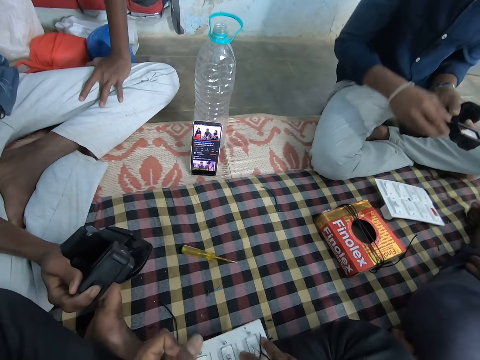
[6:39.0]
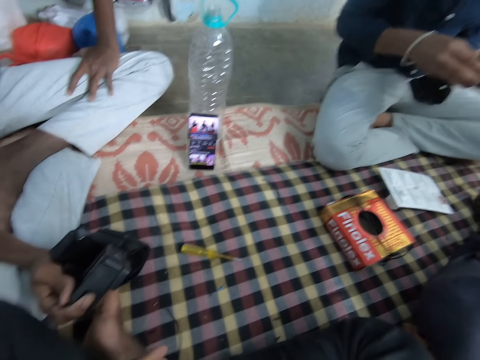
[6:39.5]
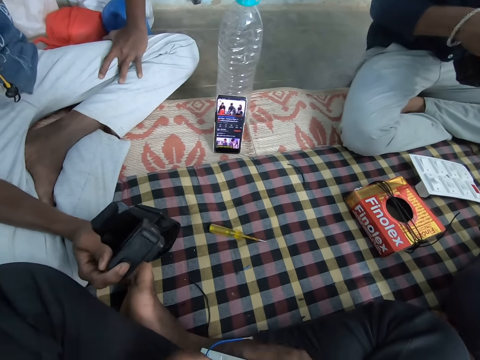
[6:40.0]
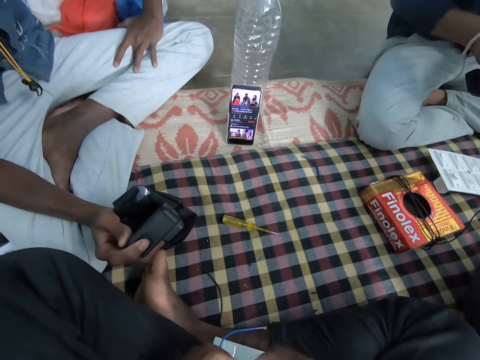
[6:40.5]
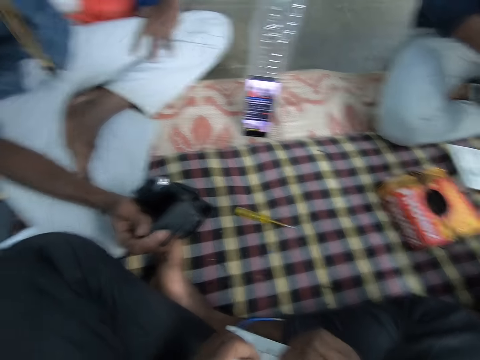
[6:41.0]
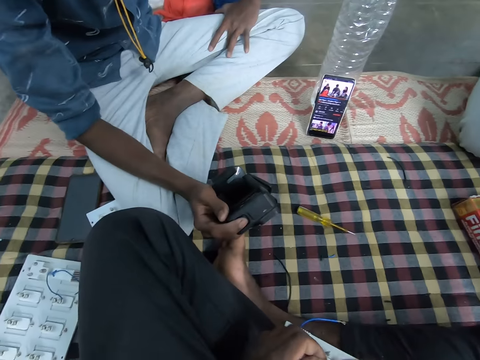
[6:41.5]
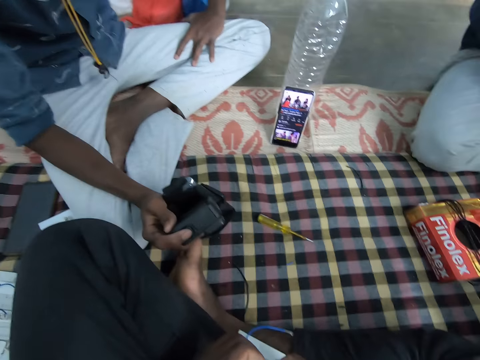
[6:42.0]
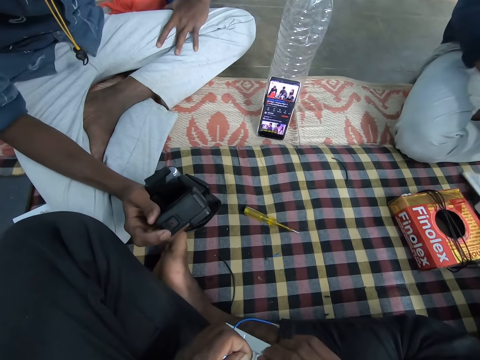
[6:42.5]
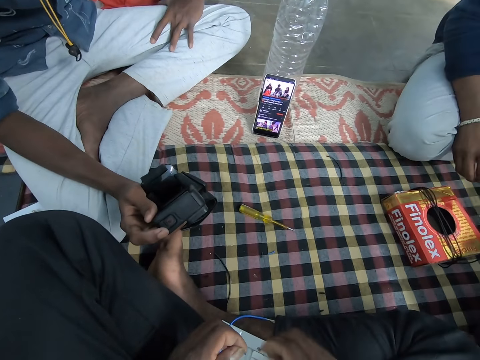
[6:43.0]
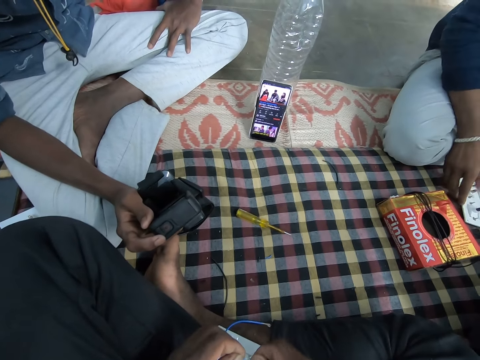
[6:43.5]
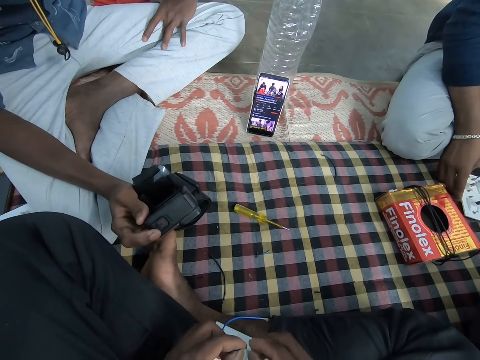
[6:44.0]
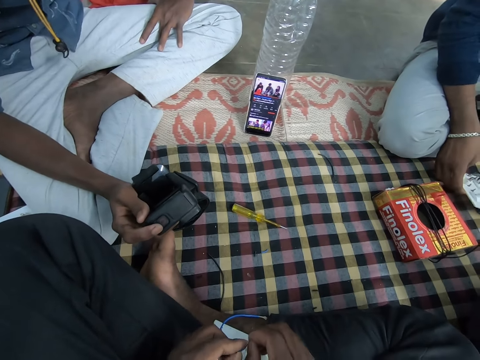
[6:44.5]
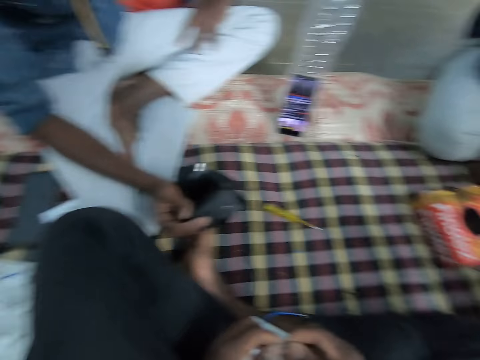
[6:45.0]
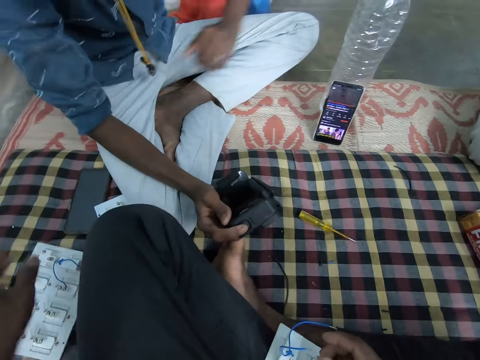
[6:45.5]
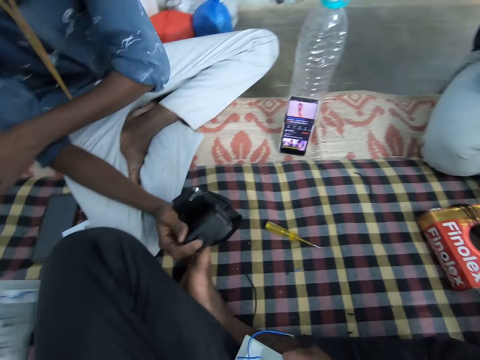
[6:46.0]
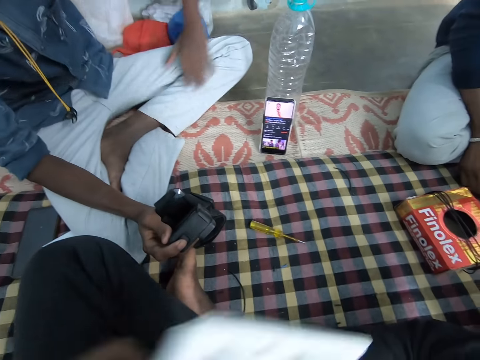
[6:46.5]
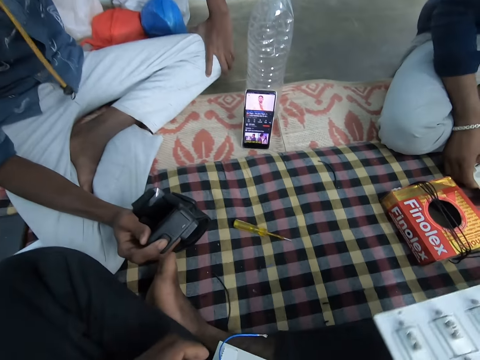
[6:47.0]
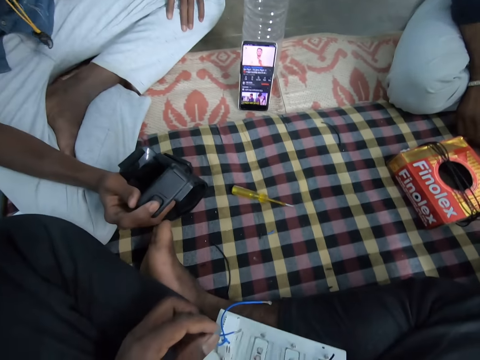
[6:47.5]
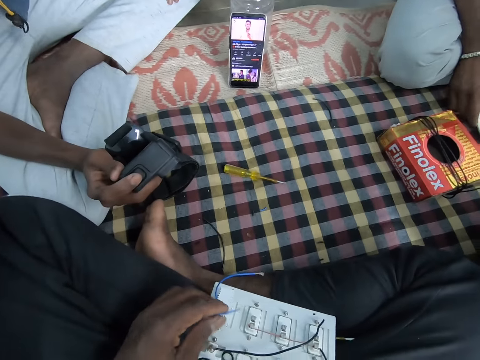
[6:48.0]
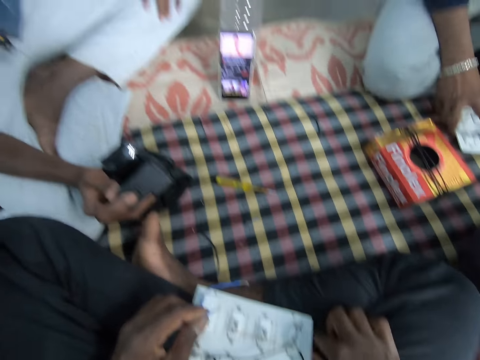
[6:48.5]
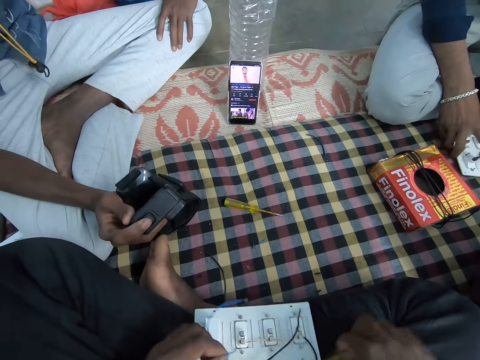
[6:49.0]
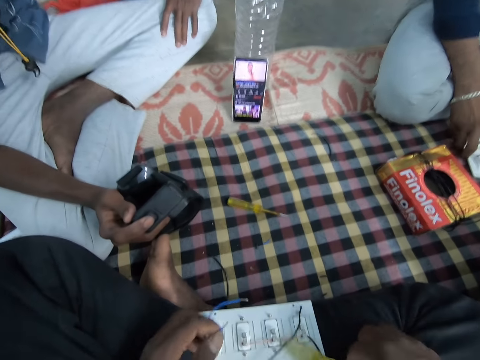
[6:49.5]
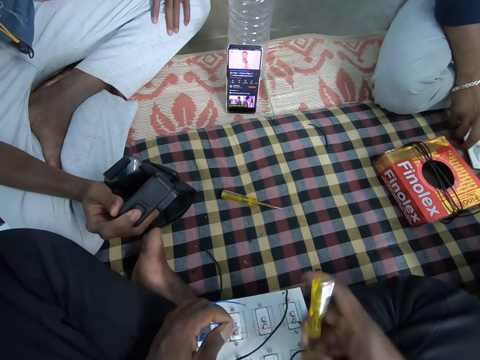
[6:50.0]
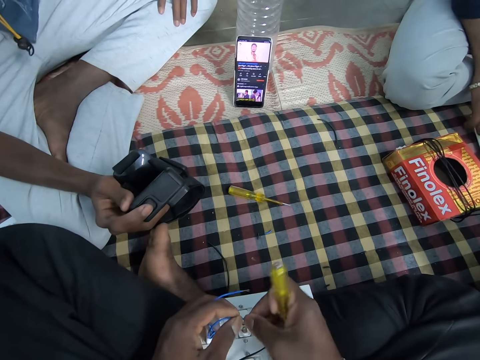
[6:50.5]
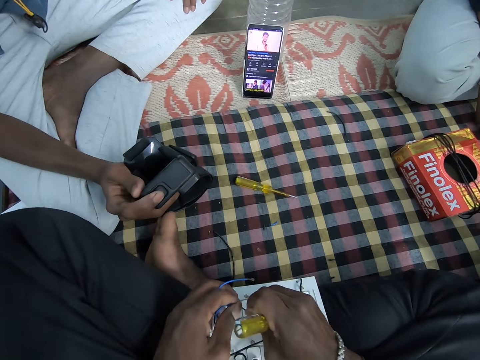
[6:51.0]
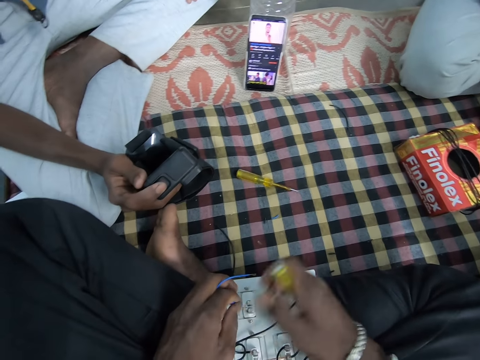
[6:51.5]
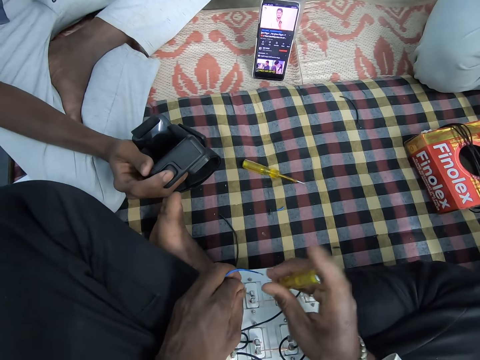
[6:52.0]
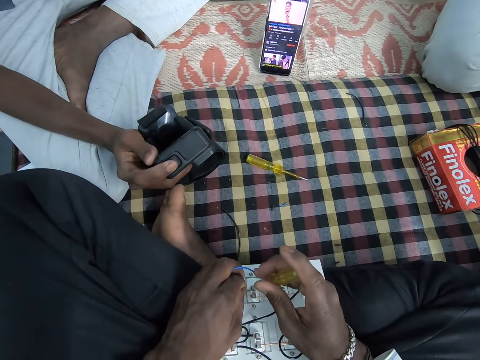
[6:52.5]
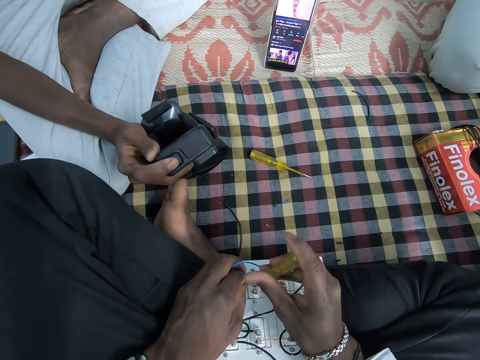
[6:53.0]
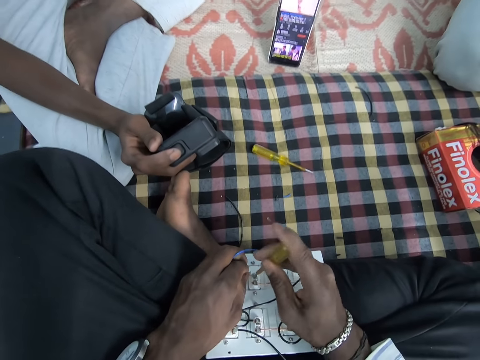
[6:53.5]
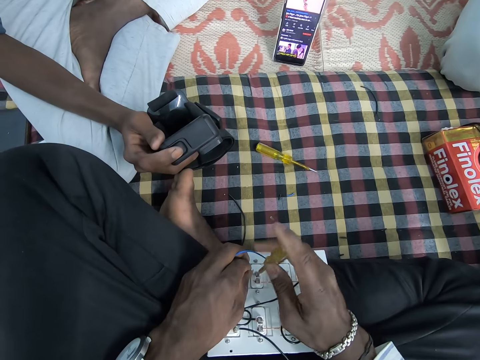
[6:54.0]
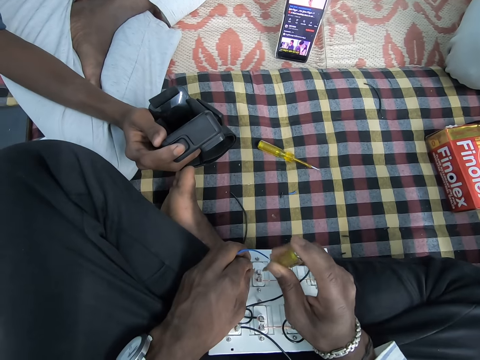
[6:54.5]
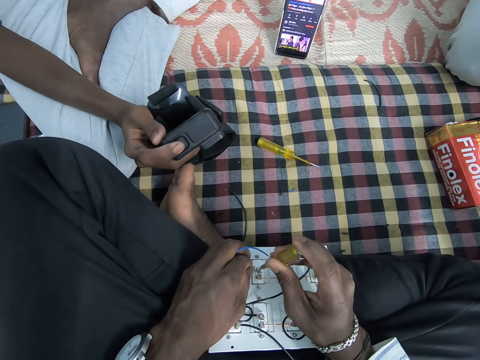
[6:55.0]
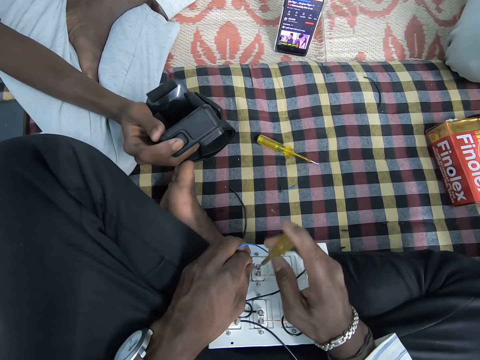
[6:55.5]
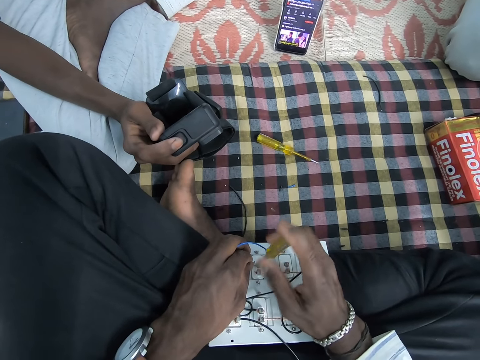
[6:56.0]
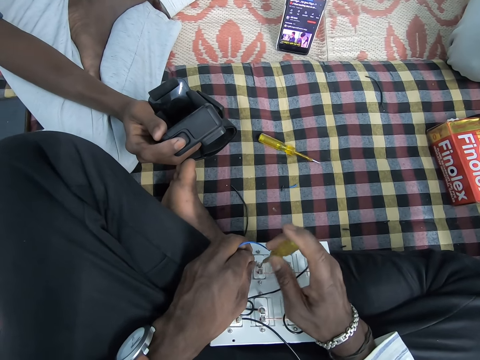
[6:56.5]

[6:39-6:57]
A man drops a mother board on a floor. The man holds a black cloth in both hands. The camera wearer moves the electric circuit board on his lap with his right hand. He cuts the wire in his left hand with his right hand. He twists the wire in his left hand with his right hand. The man drops the electric circuit board on the bed with his right hand. The camera wearer picks up an electric circuit board from the bed with his left hand. He passes the electric circuit board from his left hand to his right hand. The man holds the electric circuit board on the bed with his right hand. The camera wearer takes the screwdriver from the bed with his right hand. He holds the wire in the electric circuit board with both hands. He twists the wire with his hands. He opens a screw on the motherboard. He screws the wire in his left hand to the electric circuit board with the screwdriver in his right hand.

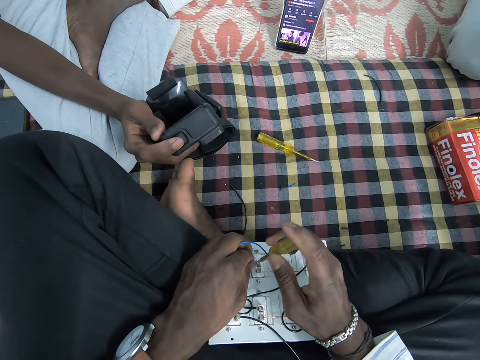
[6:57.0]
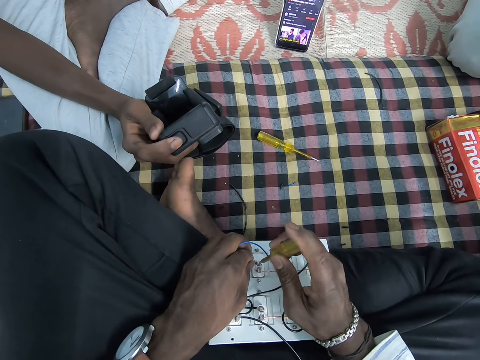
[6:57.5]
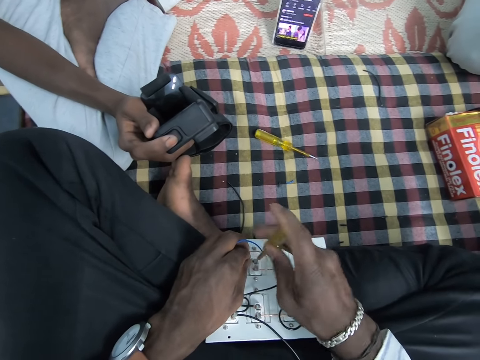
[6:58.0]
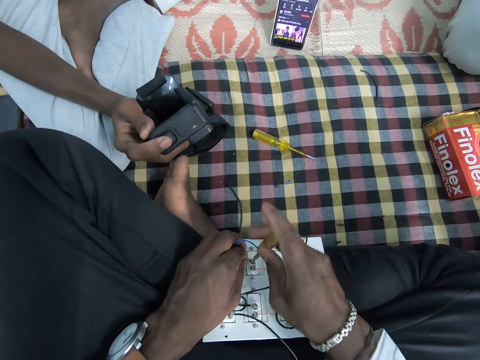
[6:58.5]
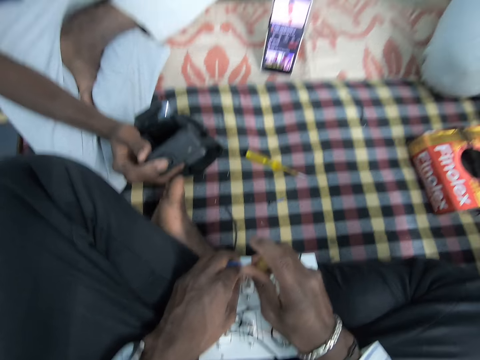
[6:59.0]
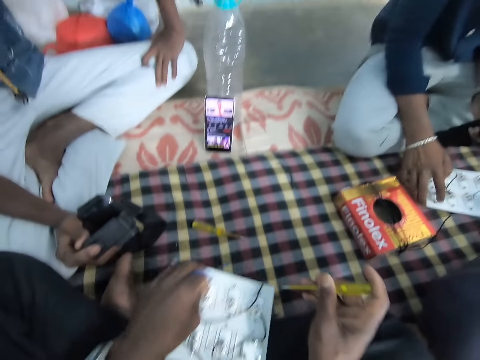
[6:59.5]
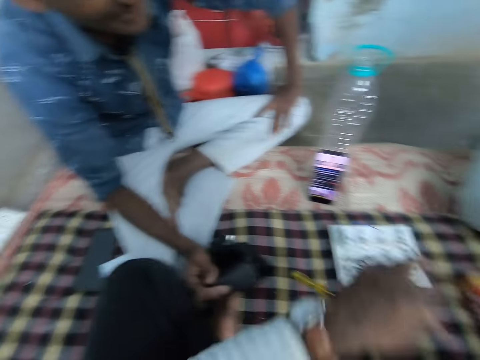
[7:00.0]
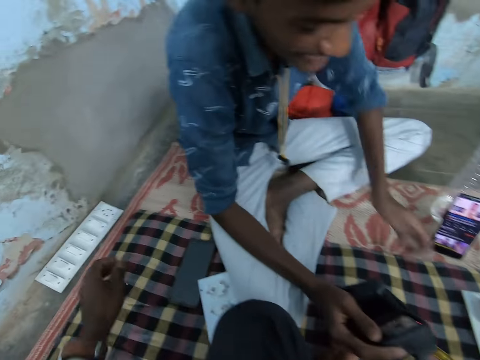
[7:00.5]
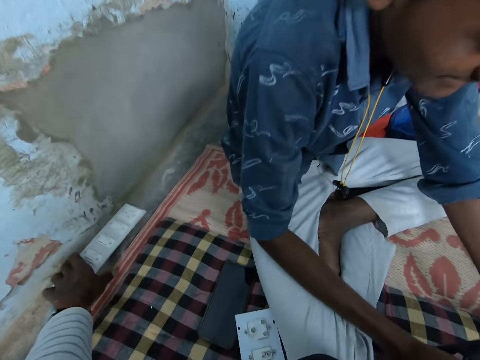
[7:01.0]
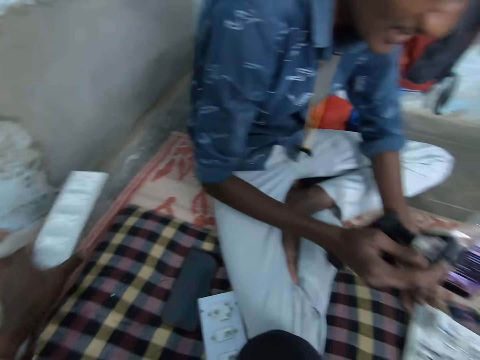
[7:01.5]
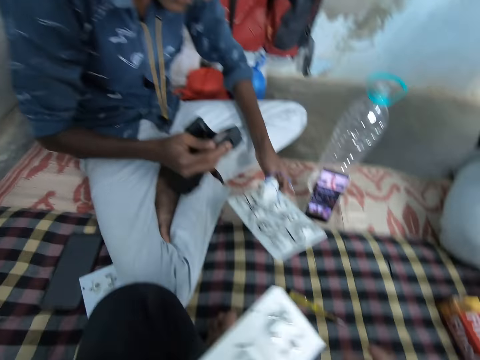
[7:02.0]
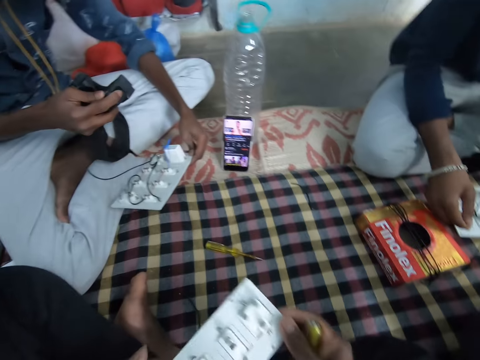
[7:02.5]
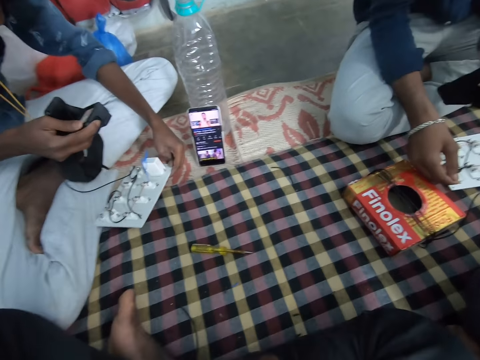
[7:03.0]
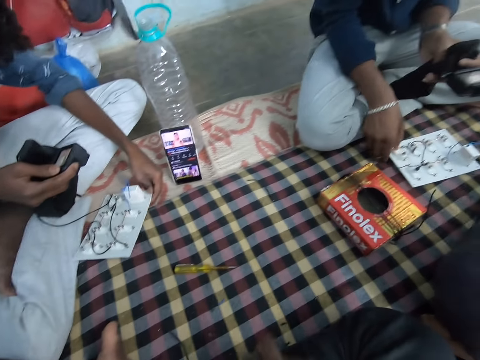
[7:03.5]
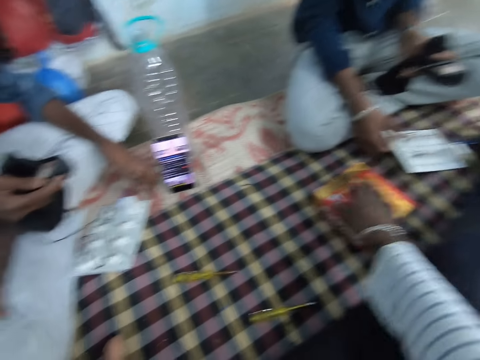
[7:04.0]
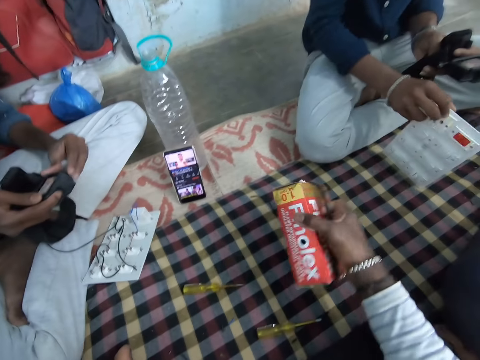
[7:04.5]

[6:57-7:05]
The camera wearer drops the electric circuit board on the bed with his left hand. He picks the electric circuit board from the floor with his left hand. A man moves the electric circuit board on the bed with his left hand. Another man picks the electric circuit board from the bed with his right hand. The camera wearer drops the screwdriver on the bed with his right hand. The other man drops the electric circuit board on the bed with his right hand. The camera wearer picks a packet from the bed with his right hand.
